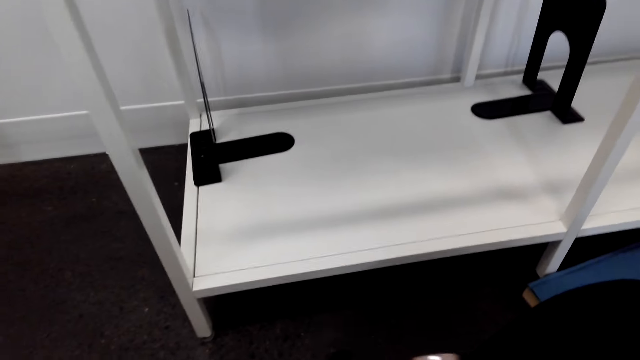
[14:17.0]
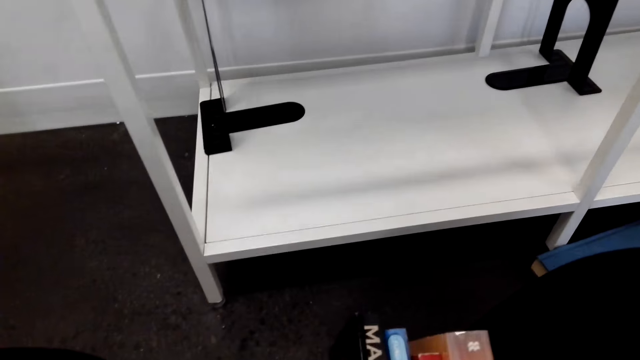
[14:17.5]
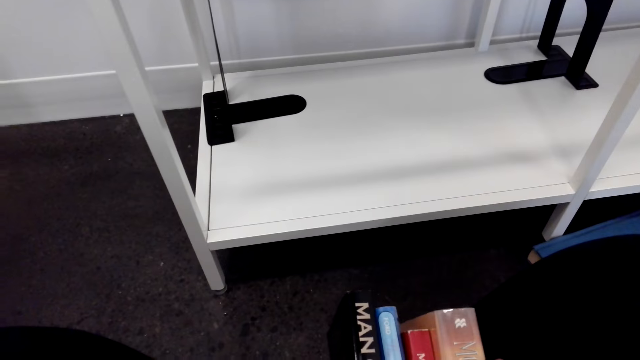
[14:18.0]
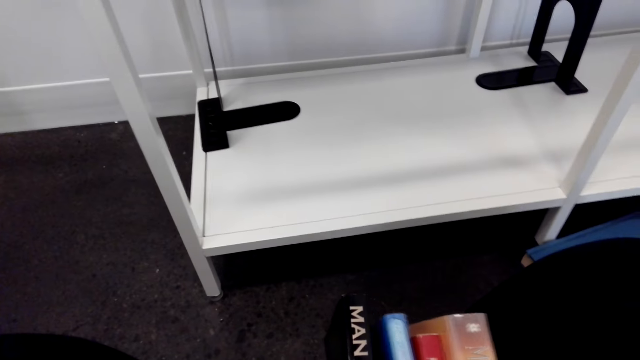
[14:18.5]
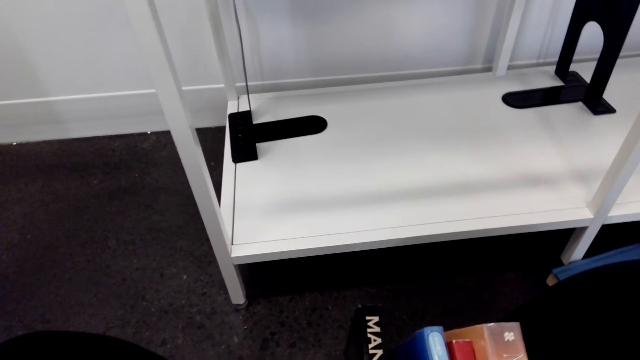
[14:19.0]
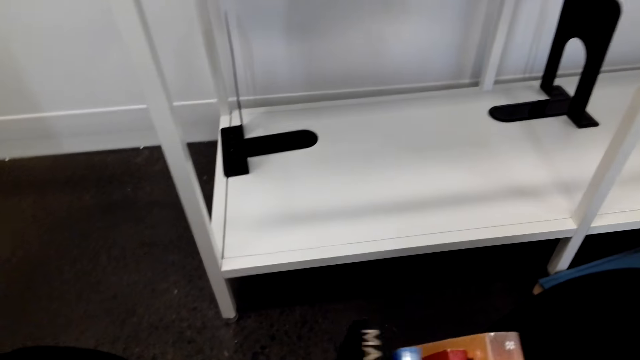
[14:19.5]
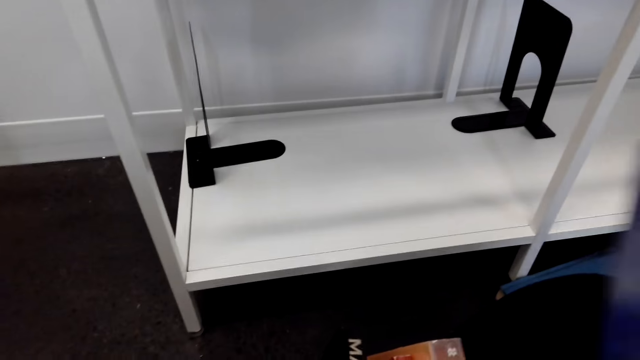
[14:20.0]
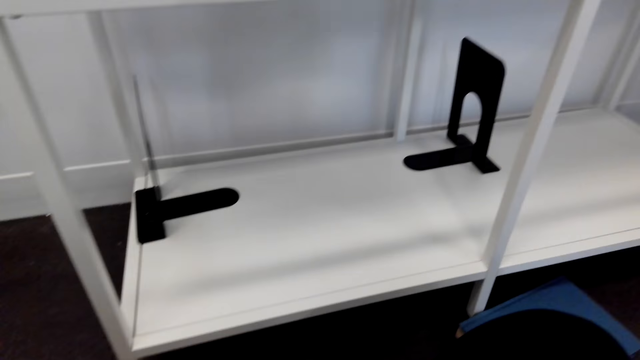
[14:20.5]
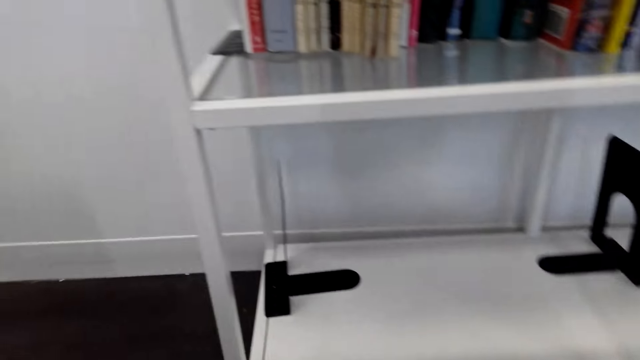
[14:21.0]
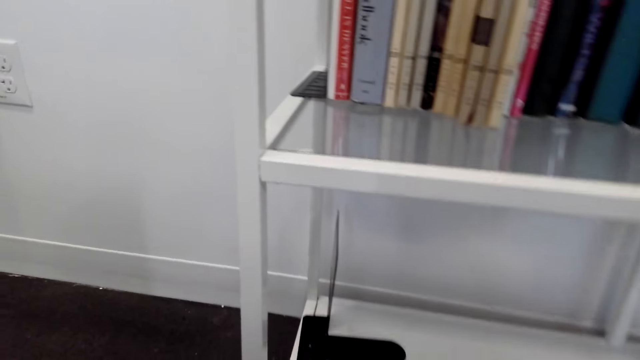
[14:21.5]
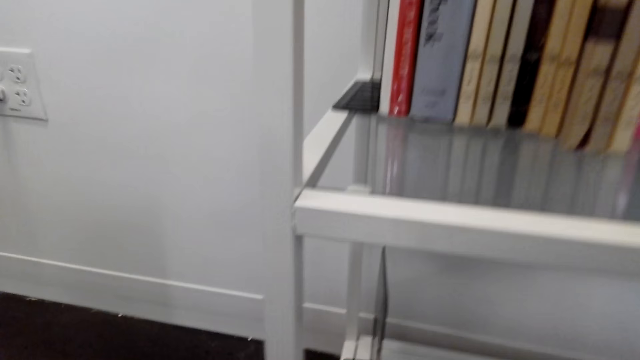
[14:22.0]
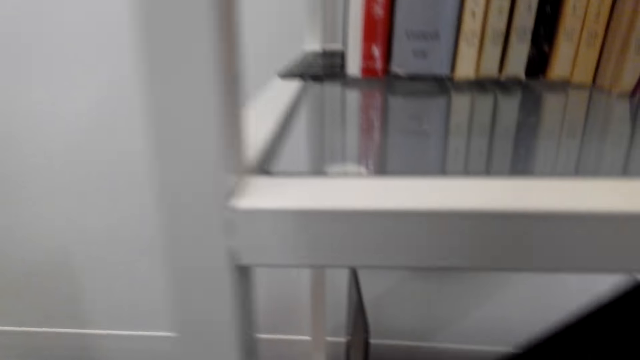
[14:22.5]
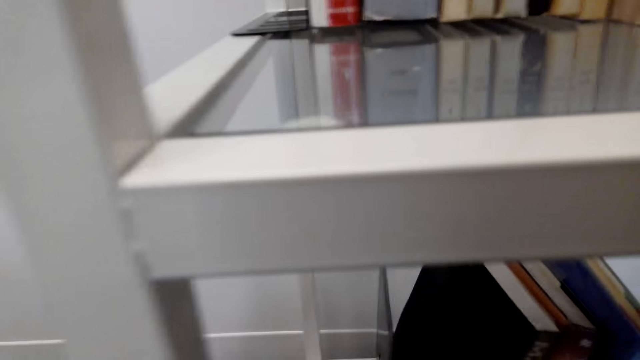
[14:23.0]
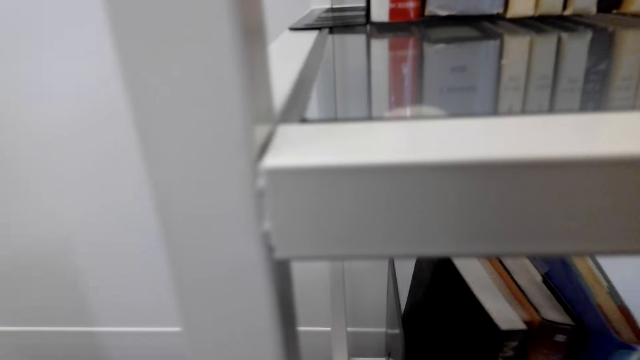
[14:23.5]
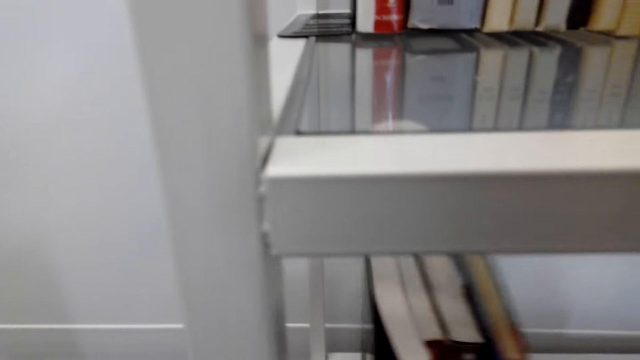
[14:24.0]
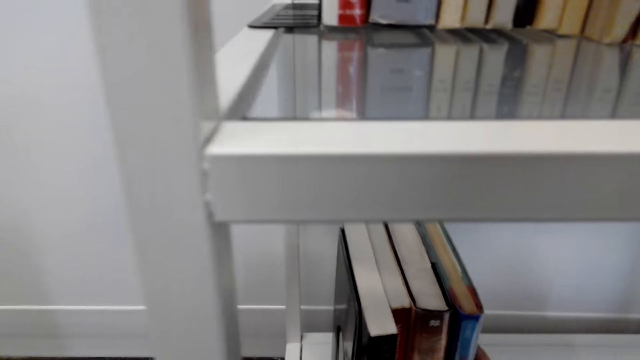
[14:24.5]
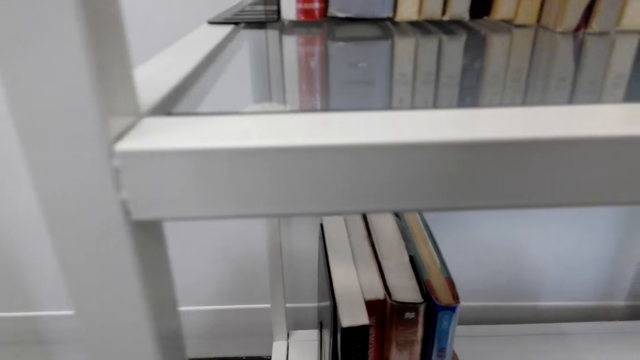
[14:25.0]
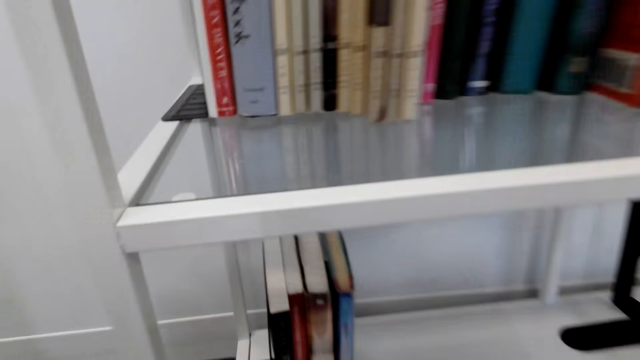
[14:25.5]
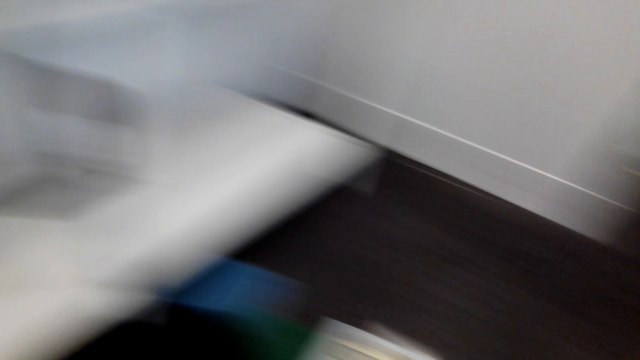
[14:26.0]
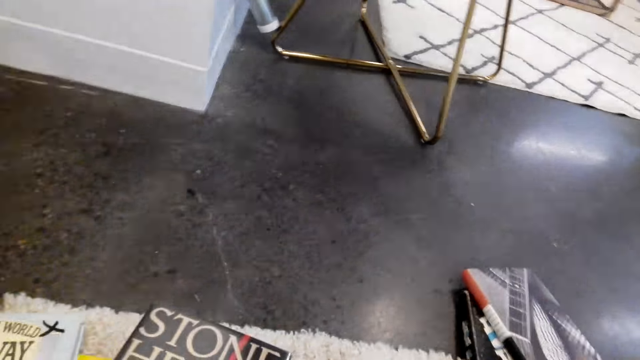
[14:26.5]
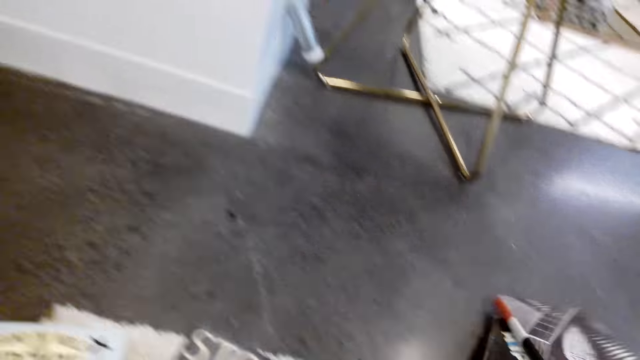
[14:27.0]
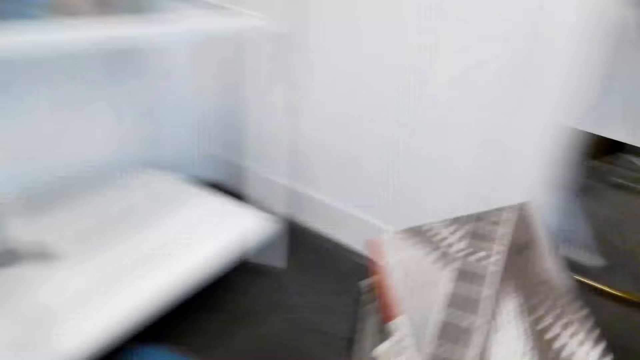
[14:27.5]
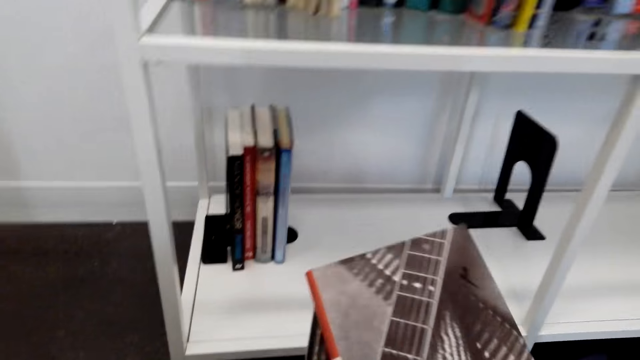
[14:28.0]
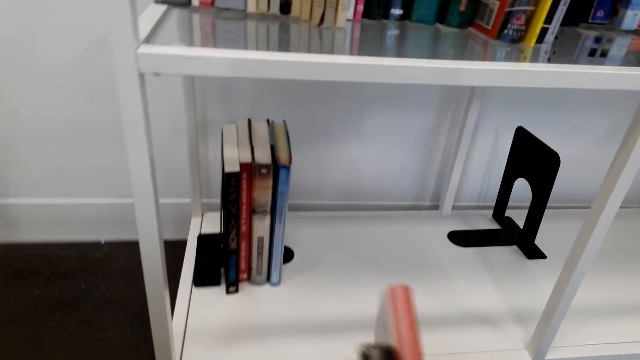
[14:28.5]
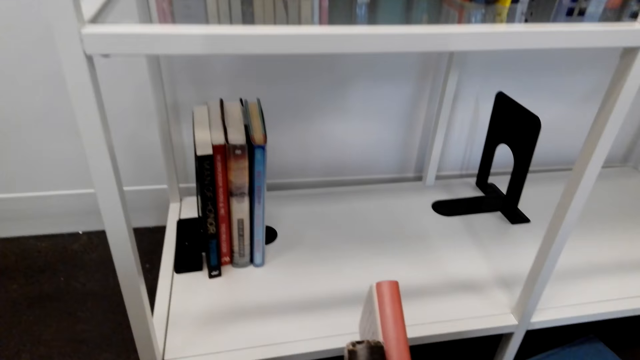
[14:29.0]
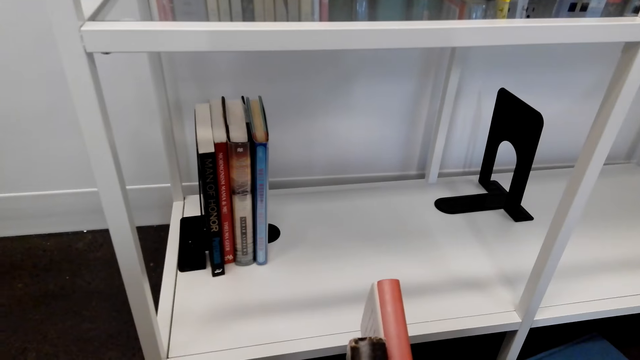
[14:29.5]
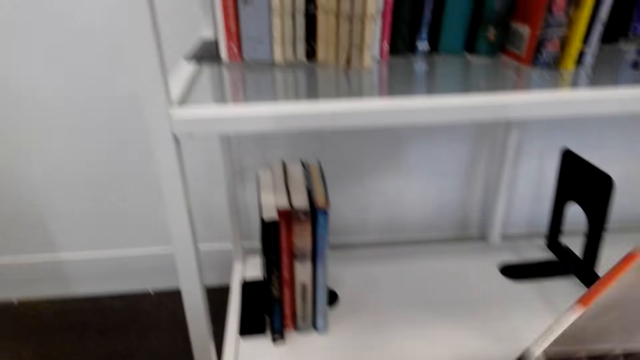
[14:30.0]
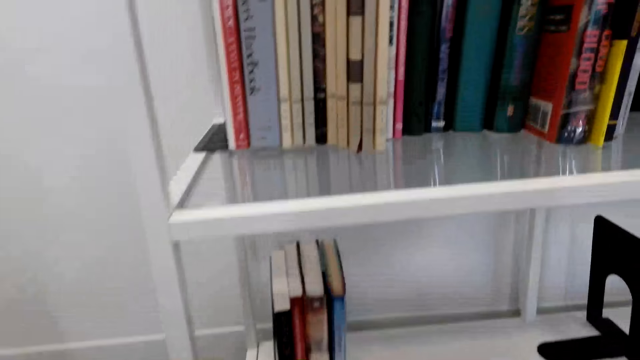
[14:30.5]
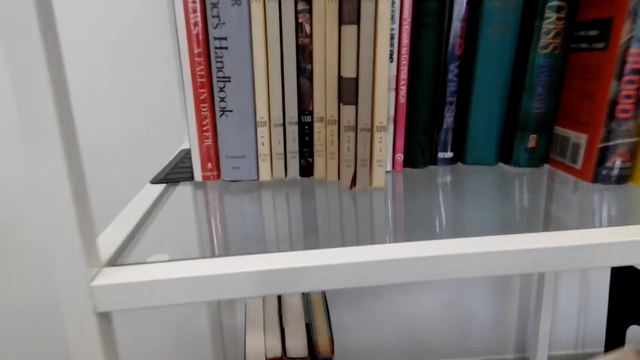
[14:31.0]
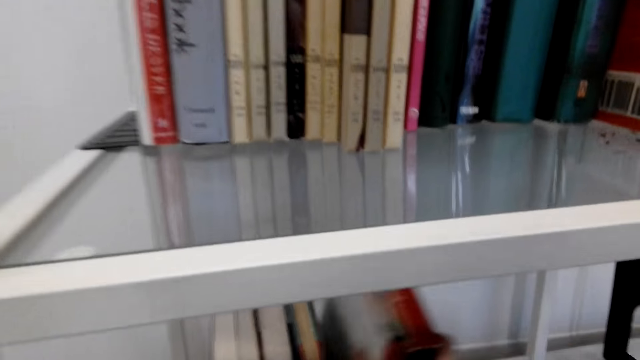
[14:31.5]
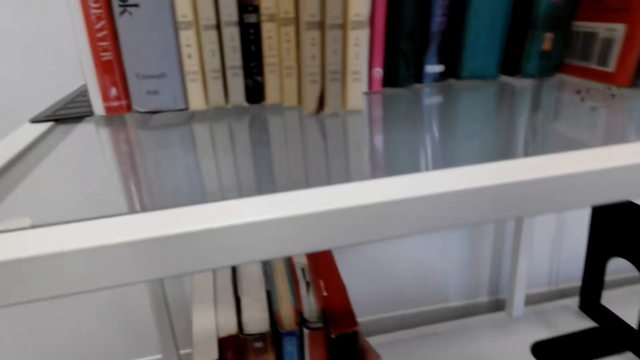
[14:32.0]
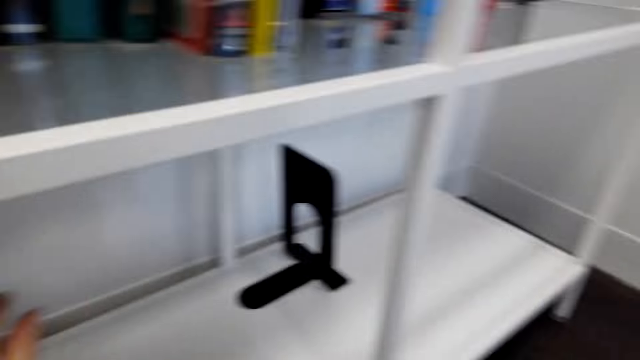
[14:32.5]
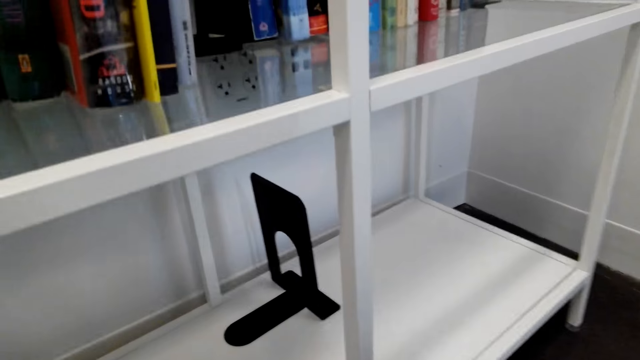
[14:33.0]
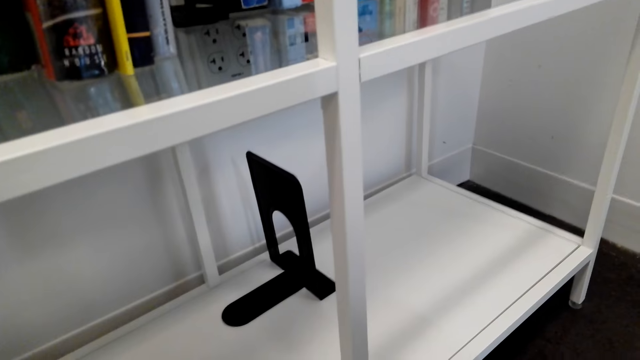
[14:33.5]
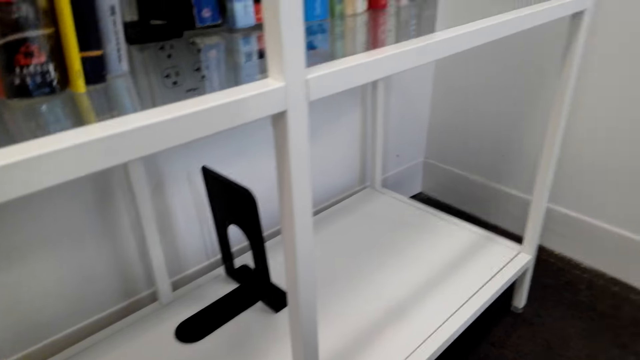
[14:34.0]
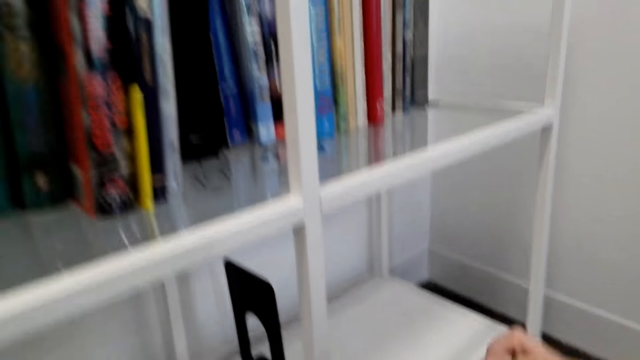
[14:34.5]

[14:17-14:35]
The camera wearer looks at the books in her hands. She puts the books on the shelf and arranges the books on the shelf. She picks up the books from the floor. She looks at the books. She arranges the books on the shelf and puts the books on the shelf.

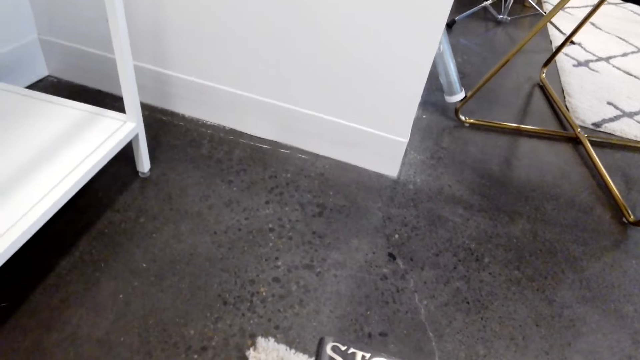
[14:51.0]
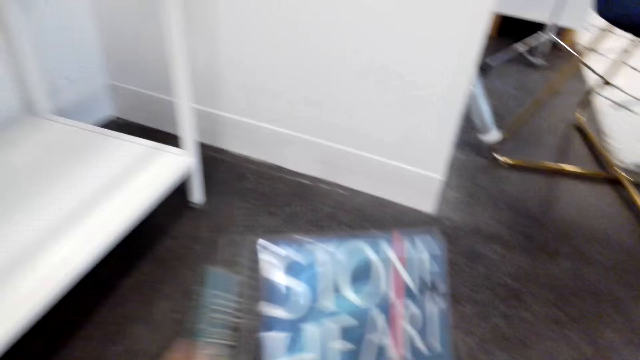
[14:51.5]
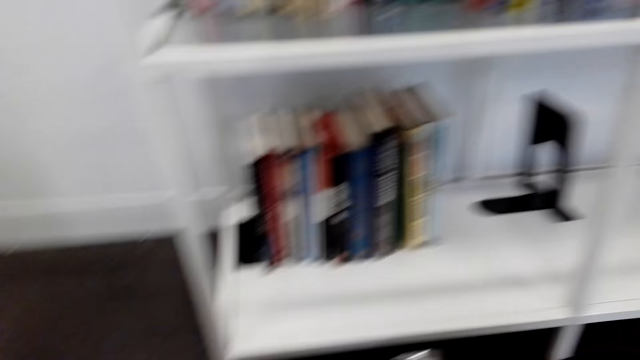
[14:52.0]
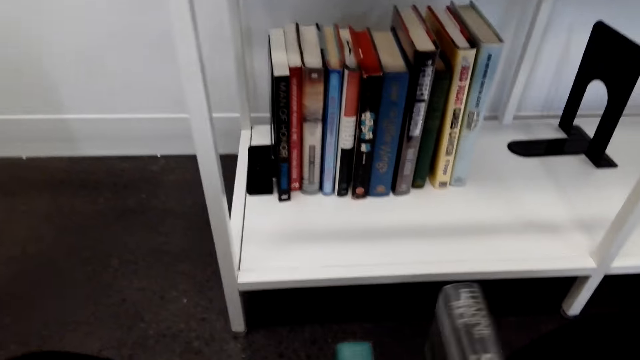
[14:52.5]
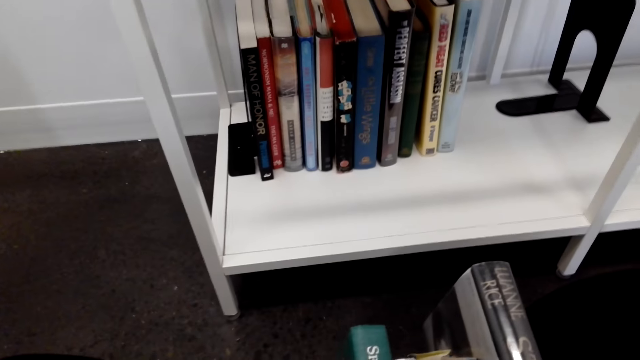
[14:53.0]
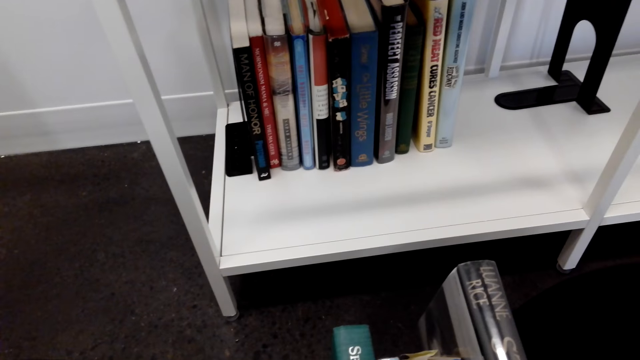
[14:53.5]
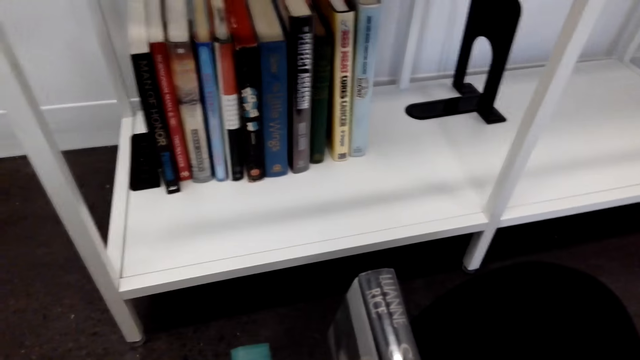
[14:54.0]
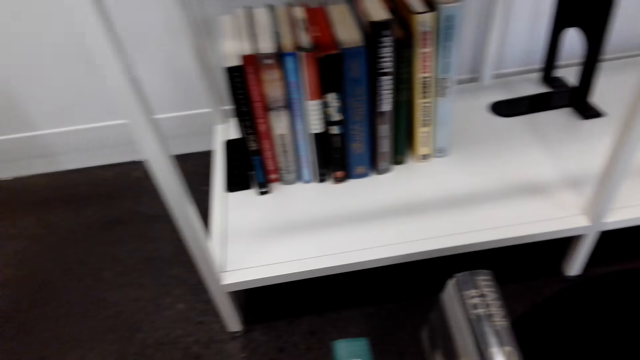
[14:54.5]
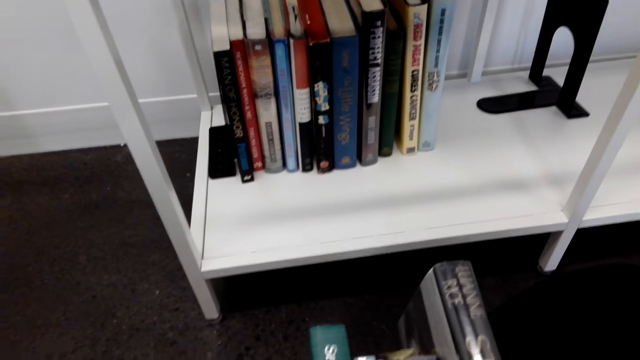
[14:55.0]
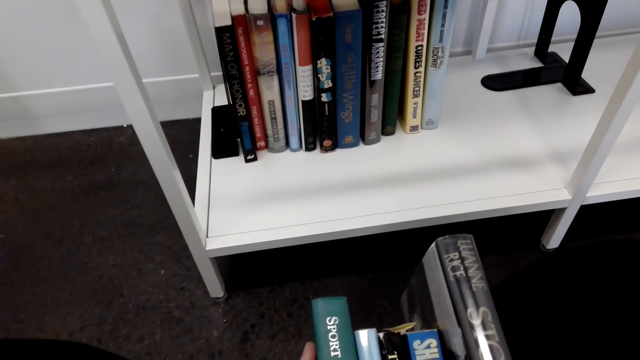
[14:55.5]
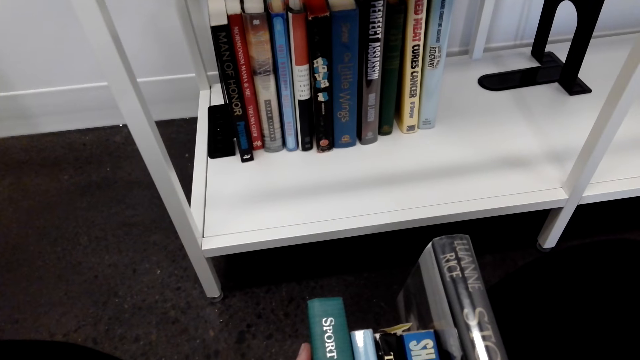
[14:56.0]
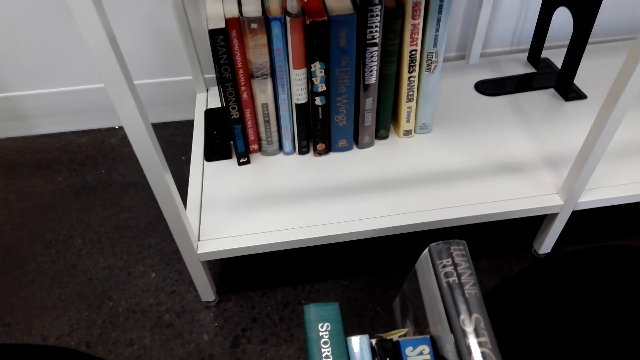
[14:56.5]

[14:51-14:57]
The camera wearer picks up the books from the floor. She looks at the books in her hands.
